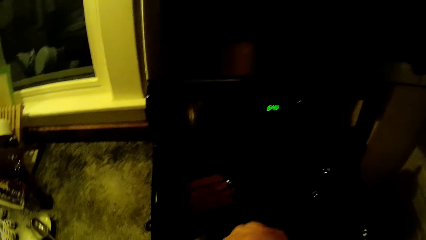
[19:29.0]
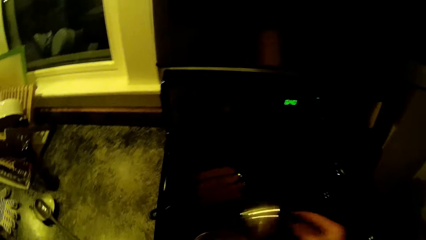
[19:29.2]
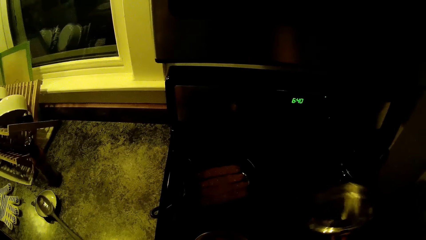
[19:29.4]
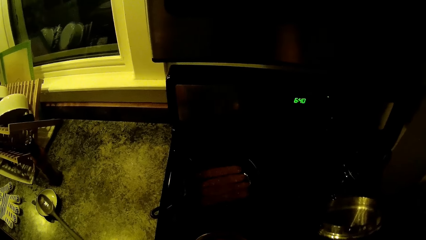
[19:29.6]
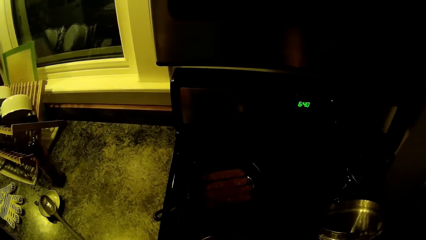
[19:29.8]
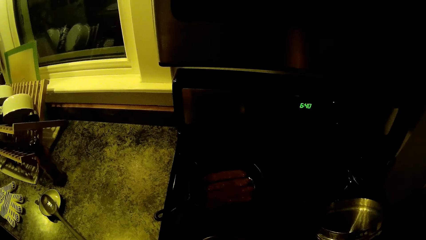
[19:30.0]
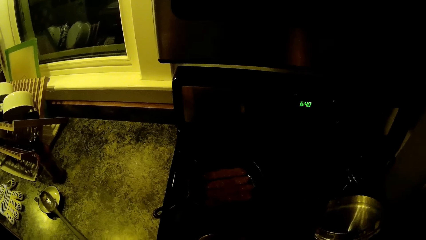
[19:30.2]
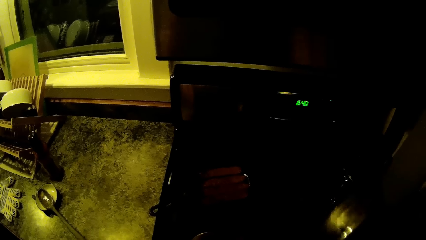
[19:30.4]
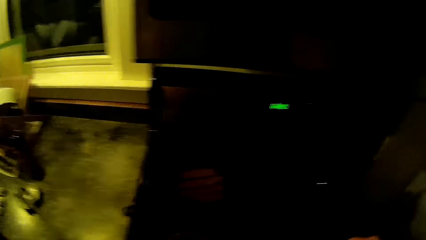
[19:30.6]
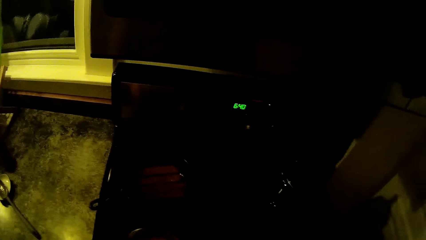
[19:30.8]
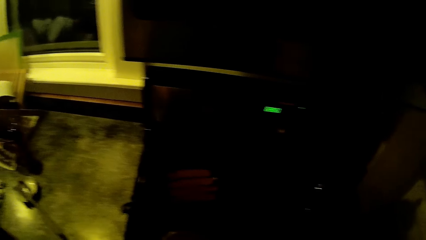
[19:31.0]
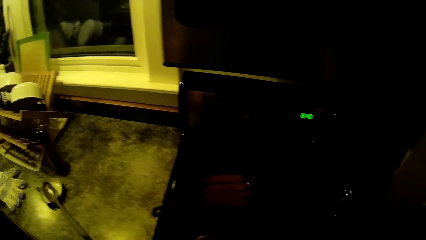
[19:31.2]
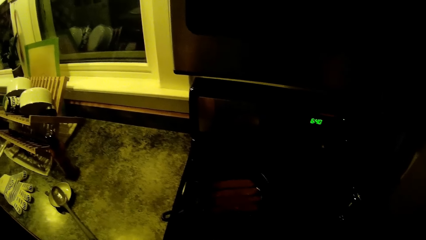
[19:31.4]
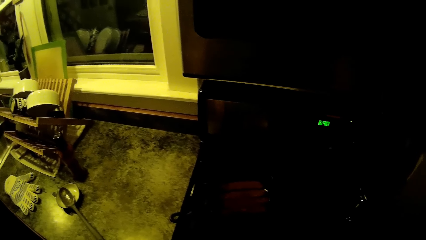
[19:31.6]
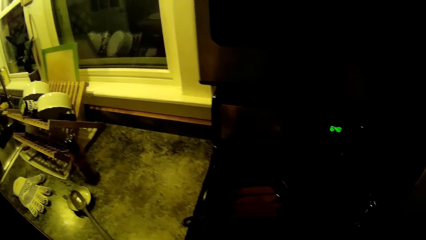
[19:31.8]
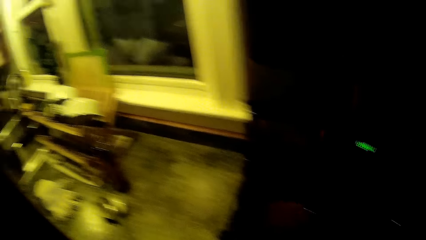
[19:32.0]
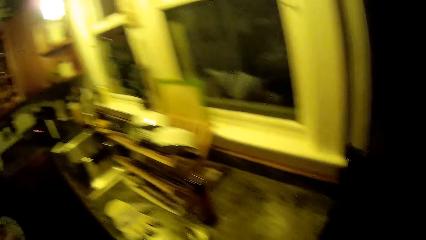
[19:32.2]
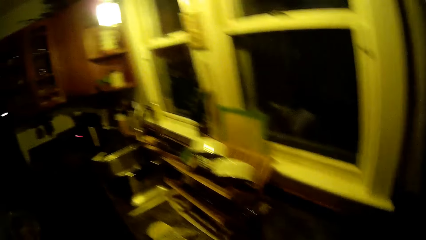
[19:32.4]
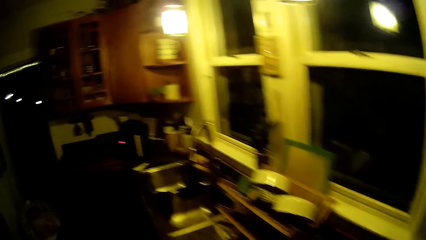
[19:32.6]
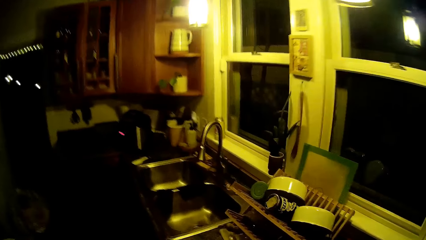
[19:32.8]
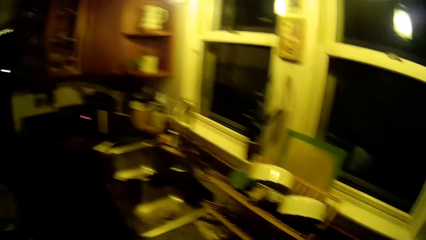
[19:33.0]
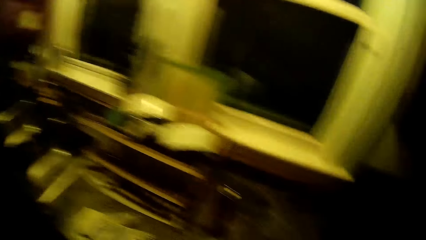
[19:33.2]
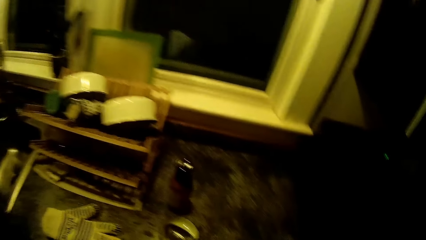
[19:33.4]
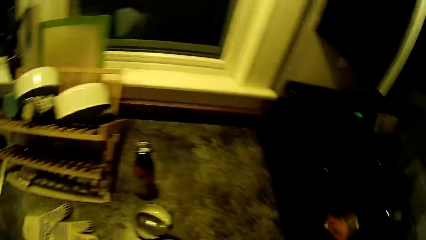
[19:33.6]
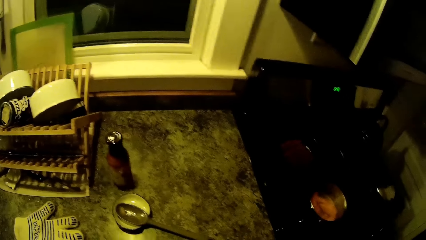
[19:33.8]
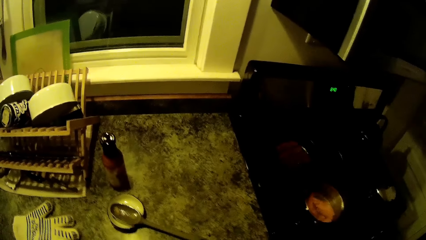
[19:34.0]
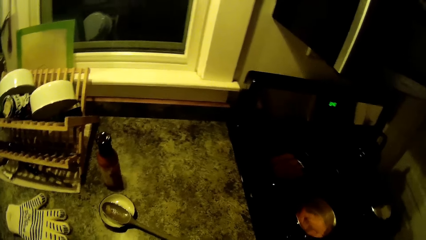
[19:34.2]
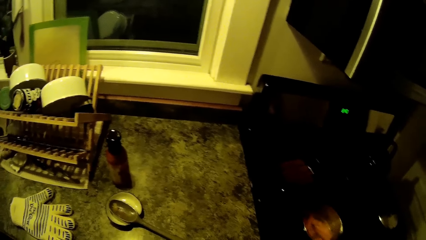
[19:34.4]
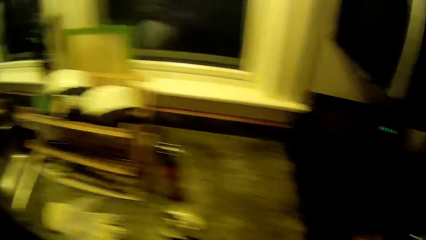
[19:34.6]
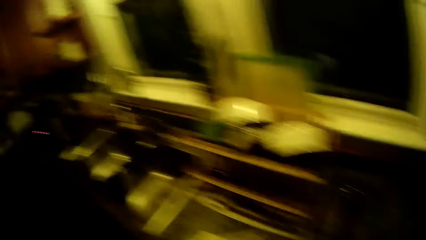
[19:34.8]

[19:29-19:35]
The camera wearer picks up the pot lid with his right hand. He opens a cooking pot on the cooker. He puts the lid on the cooker. He walks in the kitchen. He converses with the woman.

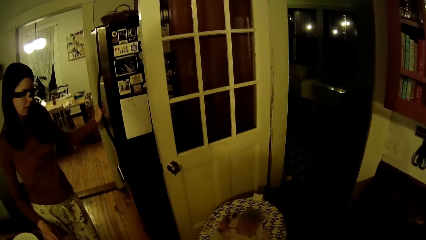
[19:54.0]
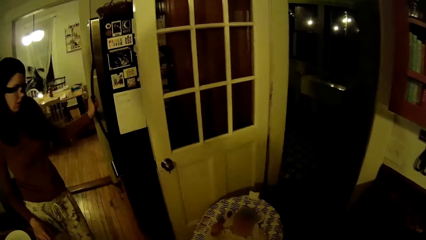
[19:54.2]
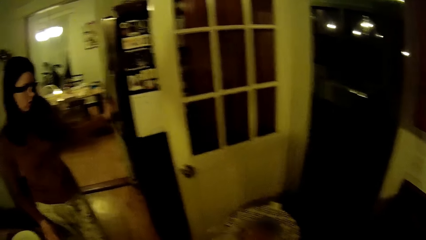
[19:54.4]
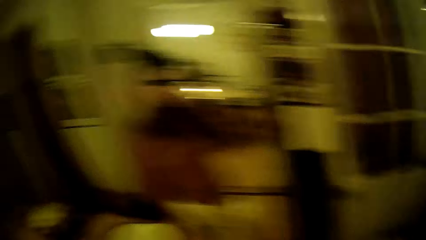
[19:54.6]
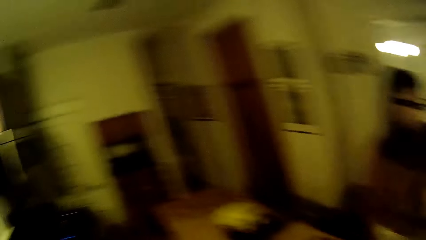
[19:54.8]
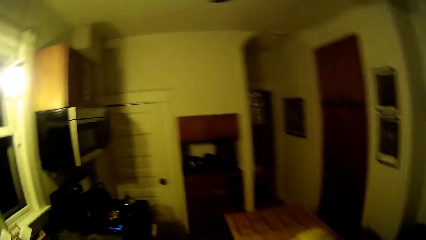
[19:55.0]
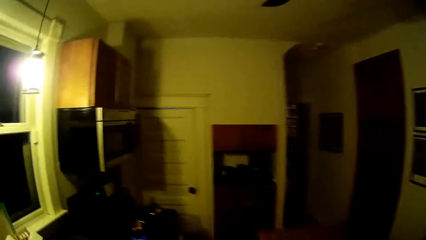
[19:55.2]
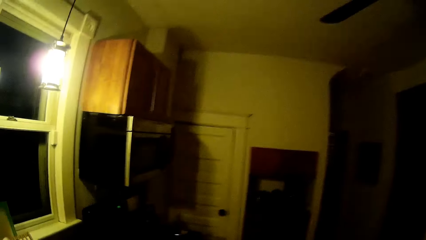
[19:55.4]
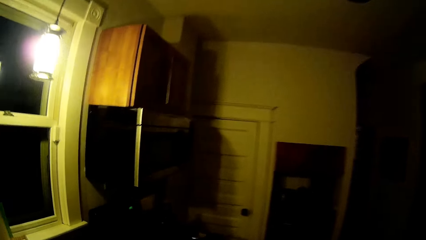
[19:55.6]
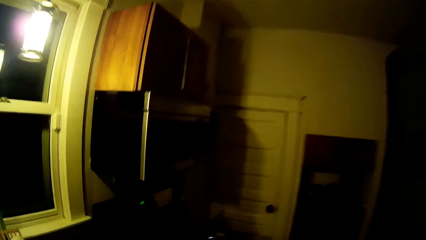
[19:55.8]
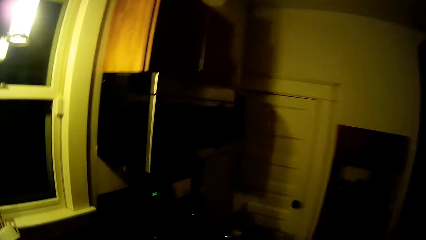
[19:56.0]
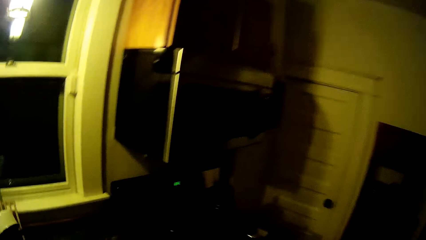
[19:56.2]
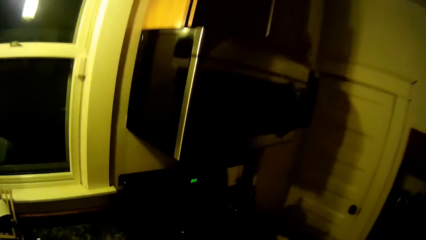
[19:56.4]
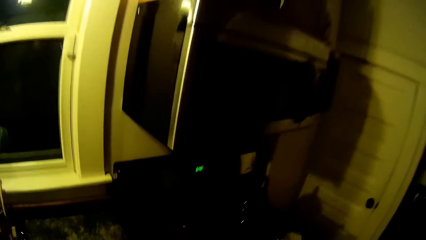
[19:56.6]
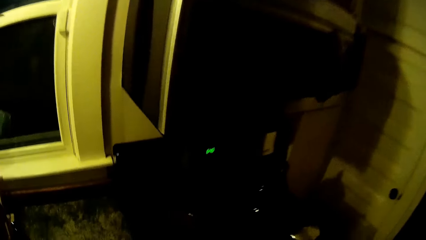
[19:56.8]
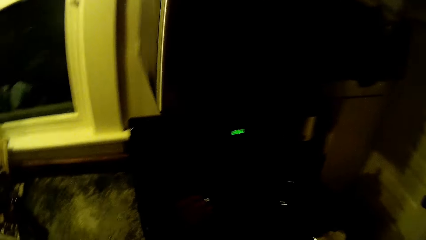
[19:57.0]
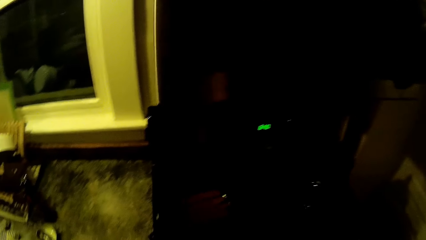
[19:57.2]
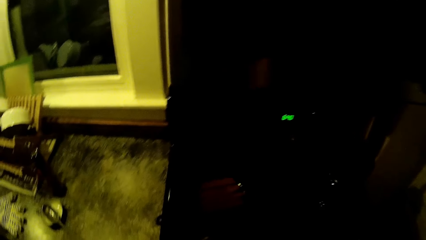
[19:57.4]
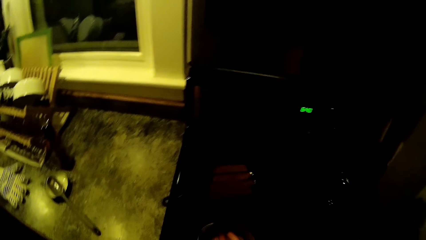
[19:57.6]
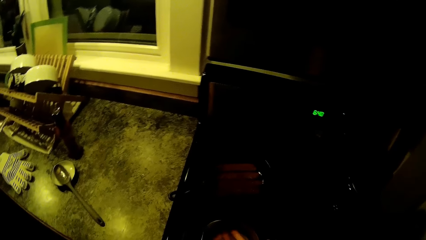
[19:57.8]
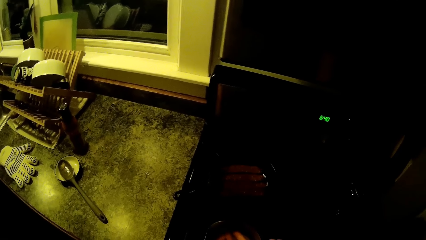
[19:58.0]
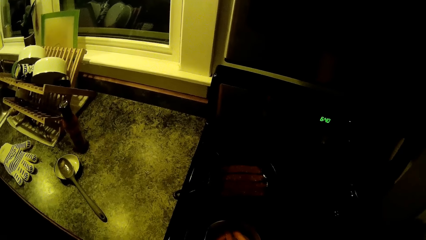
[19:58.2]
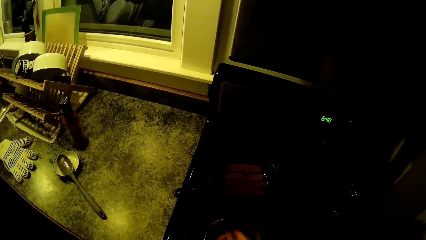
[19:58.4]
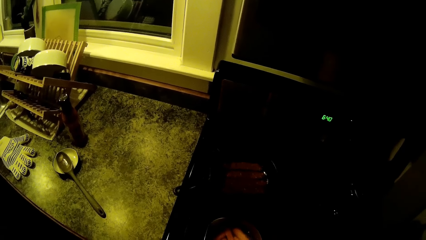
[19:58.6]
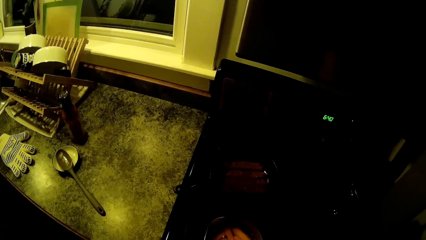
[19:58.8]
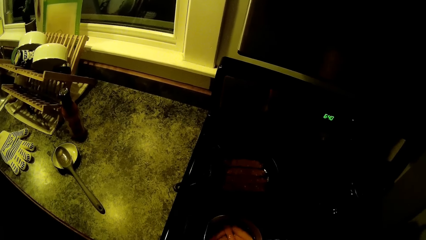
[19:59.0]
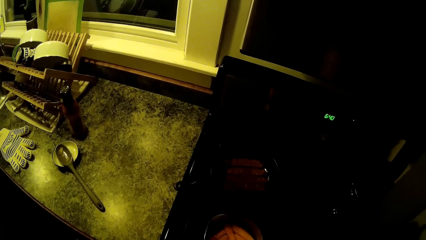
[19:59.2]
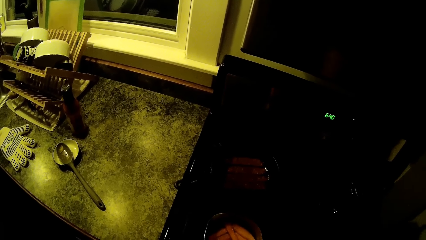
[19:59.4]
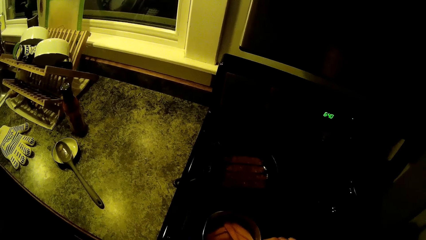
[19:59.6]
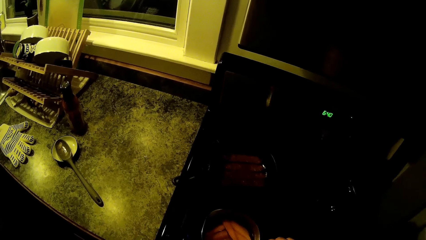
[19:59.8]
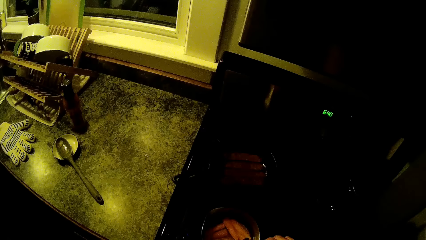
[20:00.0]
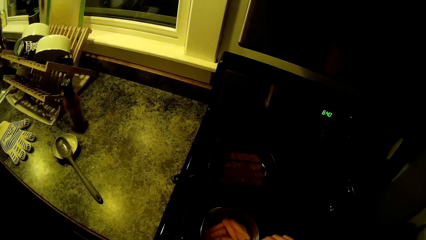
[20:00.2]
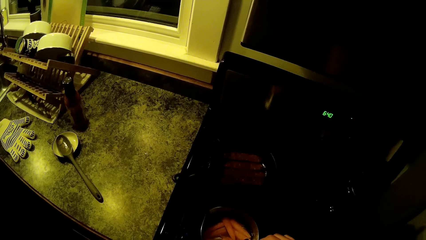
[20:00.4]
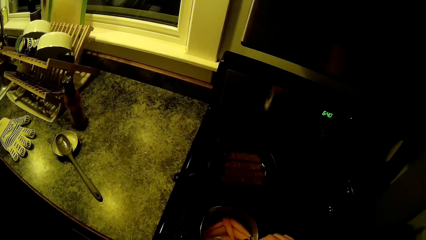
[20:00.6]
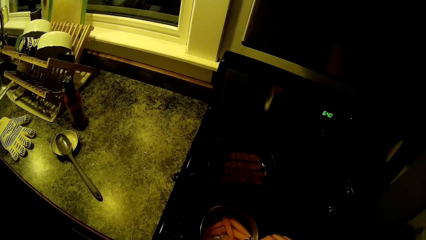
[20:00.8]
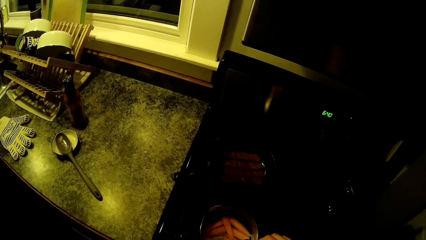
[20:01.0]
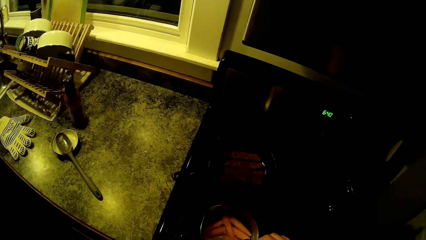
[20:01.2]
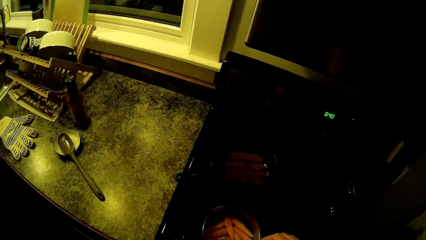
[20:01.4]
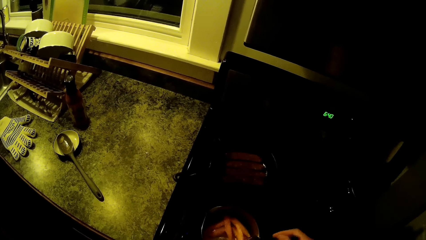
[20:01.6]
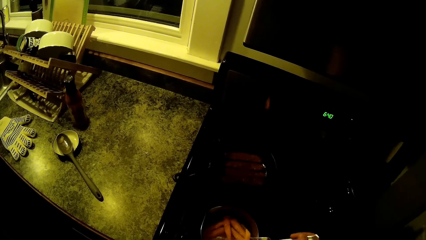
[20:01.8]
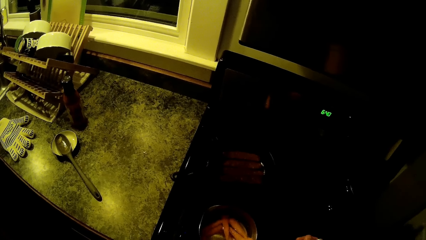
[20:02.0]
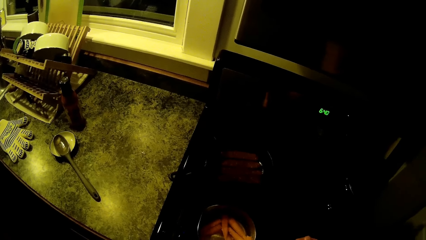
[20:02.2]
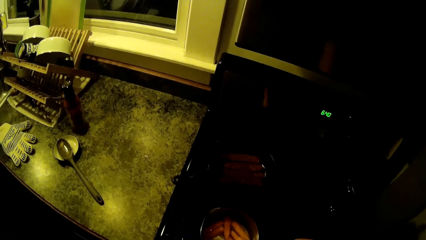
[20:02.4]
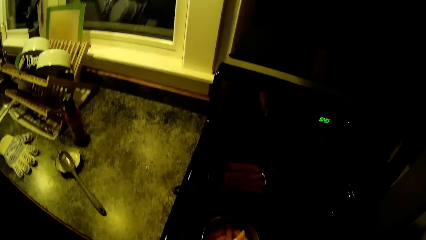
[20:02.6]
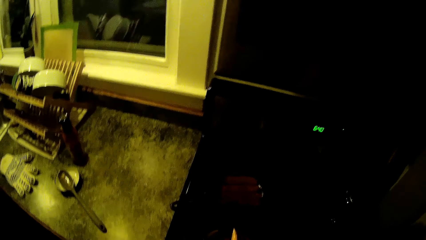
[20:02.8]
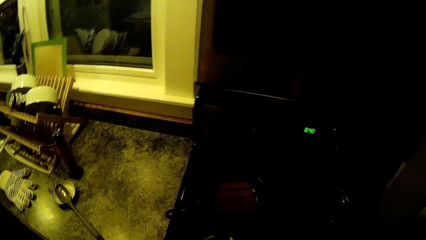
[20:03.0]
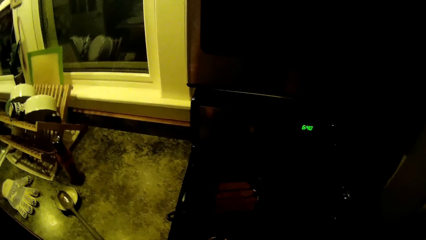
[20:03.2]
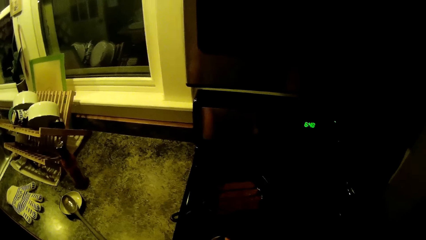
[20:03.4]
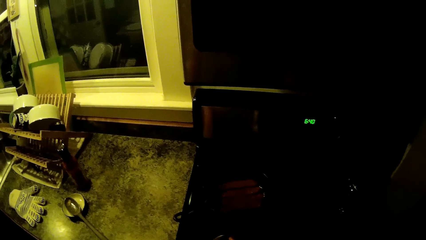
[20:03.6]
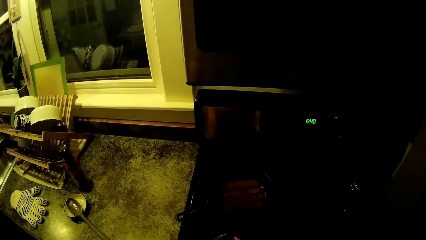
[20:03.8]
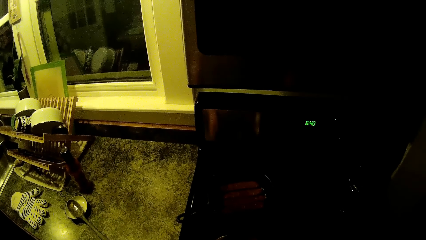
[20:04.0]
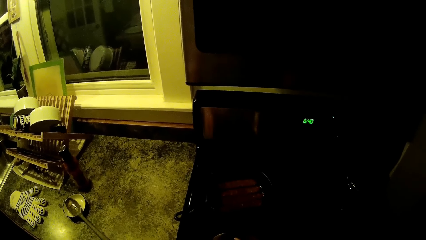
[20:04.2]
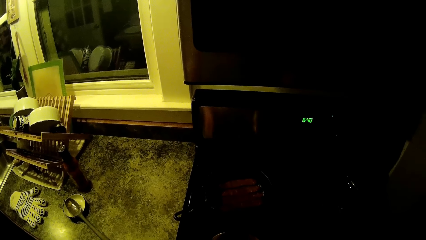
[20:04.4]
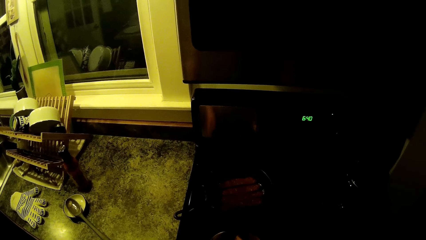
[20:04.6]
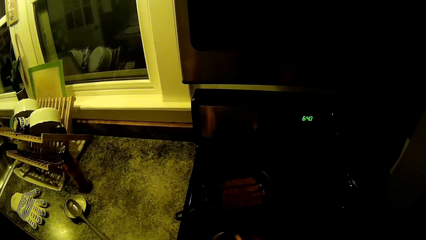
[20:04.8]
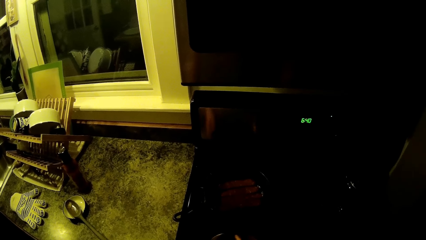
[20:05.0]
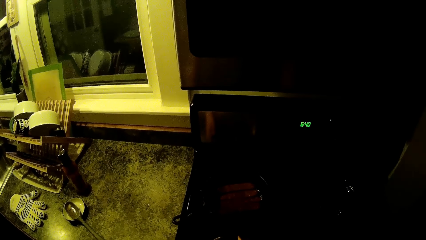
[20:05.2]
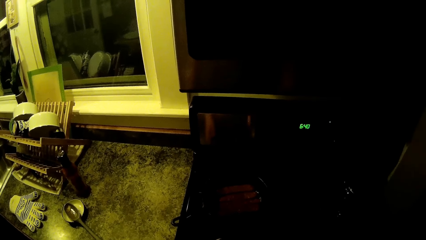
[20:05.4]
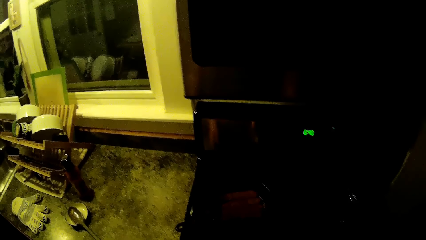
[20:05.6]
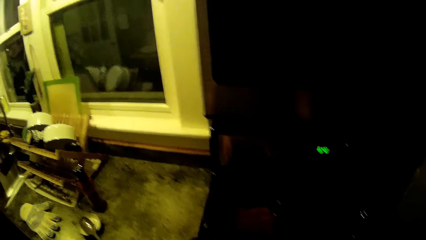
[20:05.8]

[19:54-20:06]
The camera wearer walks in the kitchen. He picks sausages in the frying pan. He stirs the food in the pot with a fork in his right hand. The woman converses with the camera wearer.
